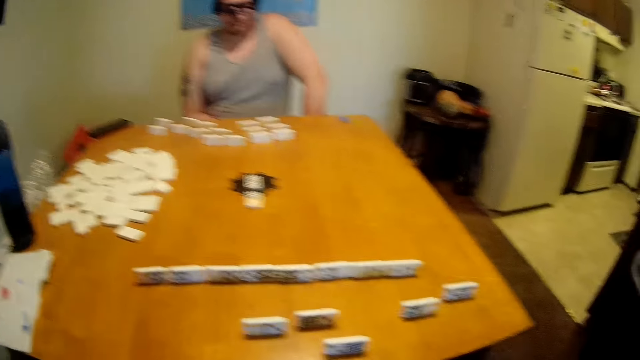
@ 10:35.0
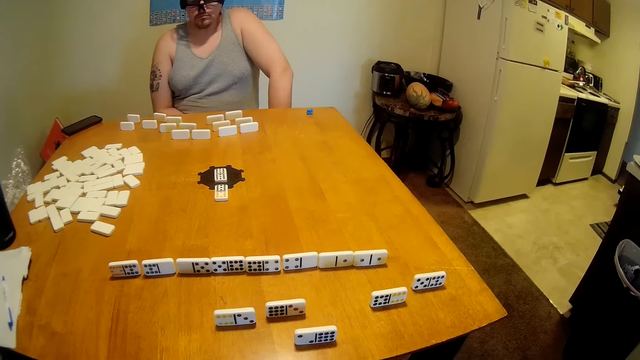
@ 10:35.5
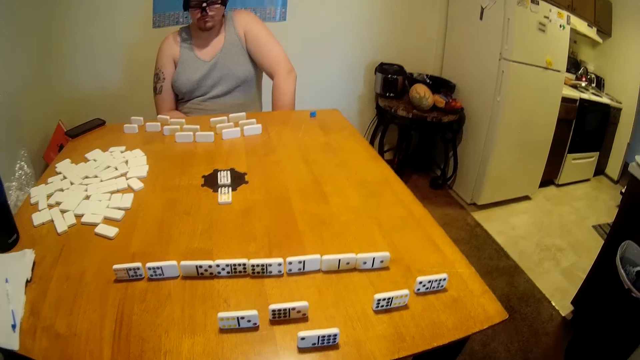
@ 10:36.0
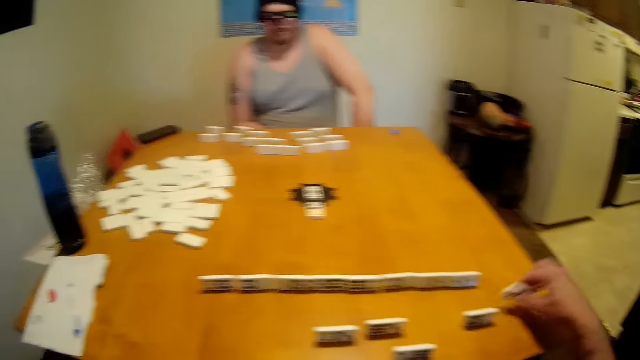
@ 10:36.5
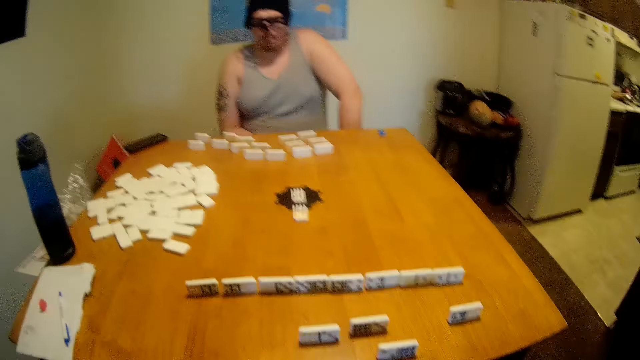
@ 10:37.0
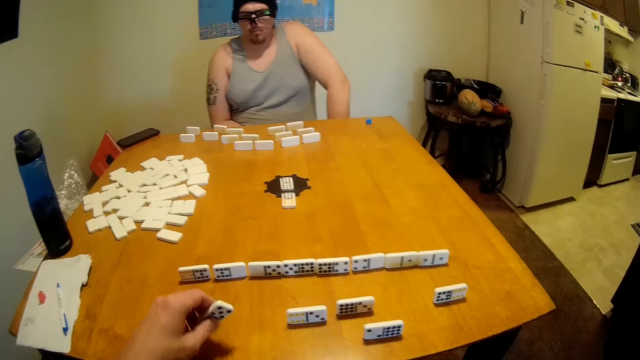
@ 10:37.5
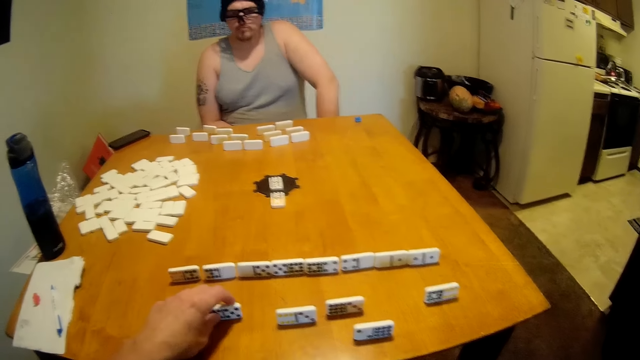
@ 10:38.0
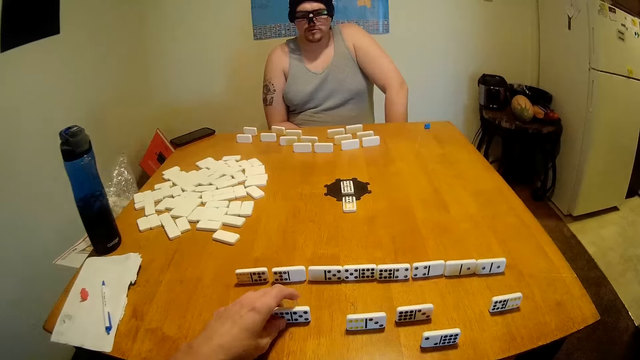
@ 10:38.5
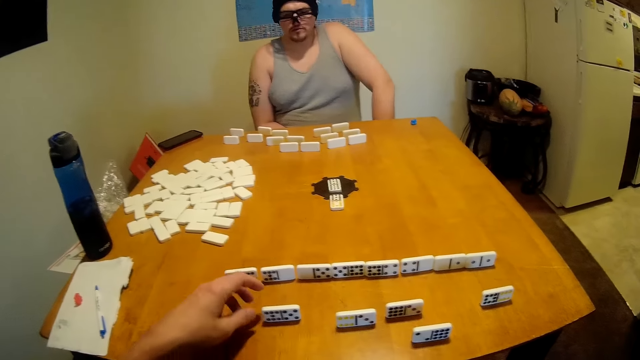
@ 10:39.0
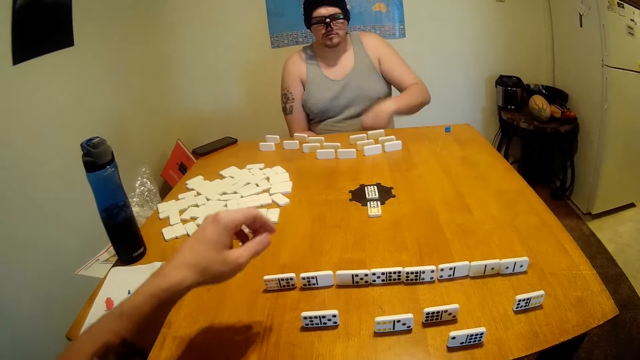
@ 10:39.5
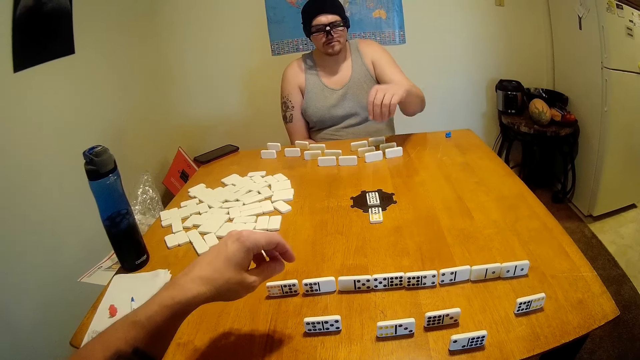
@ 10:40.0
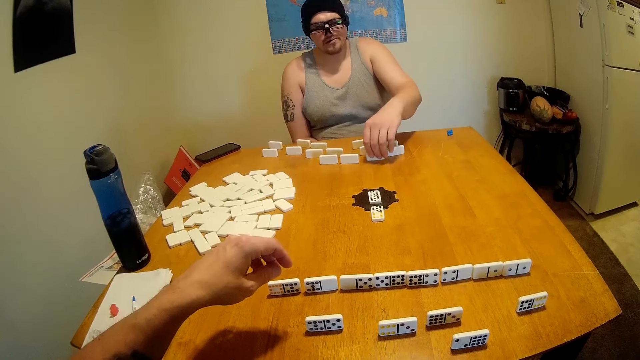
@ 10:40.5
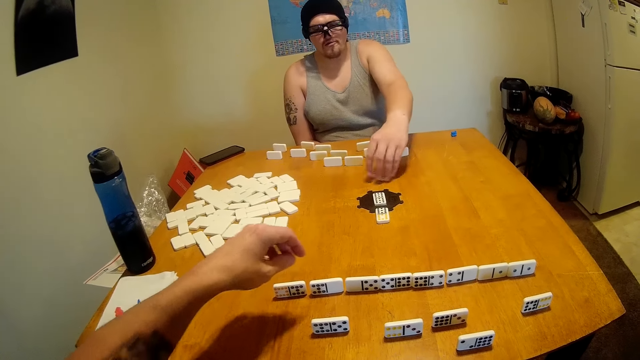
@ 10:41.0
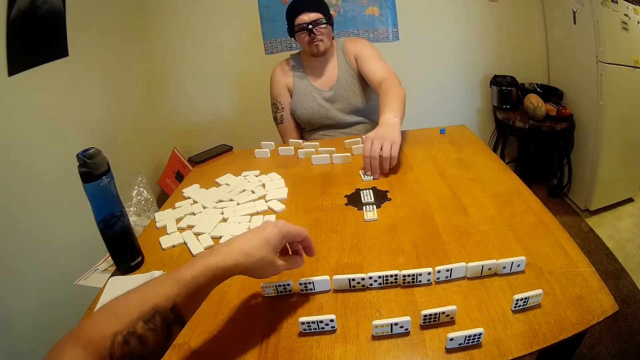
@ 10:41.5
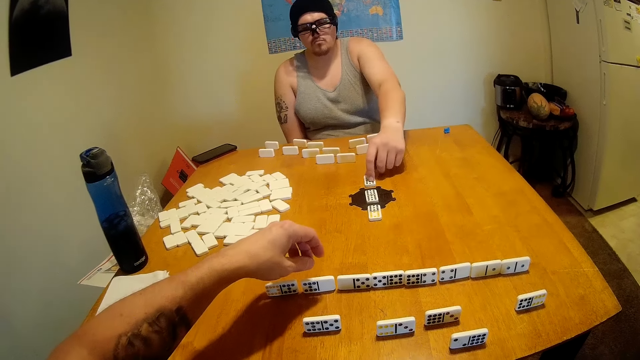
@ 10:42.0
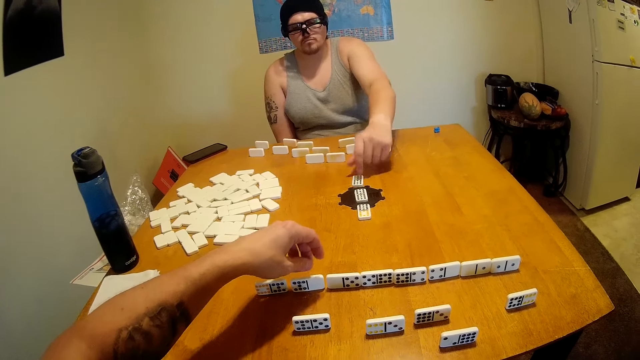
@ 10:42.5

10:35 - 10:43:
The camera wearer picks a domino piece and puts the domino piece on the table. A man picks a domino piece, puts the domino piece on the table, and drags a card towards the play area.
